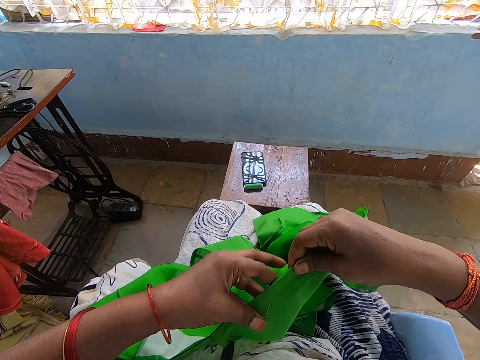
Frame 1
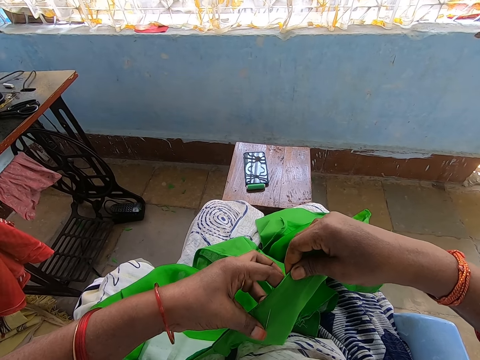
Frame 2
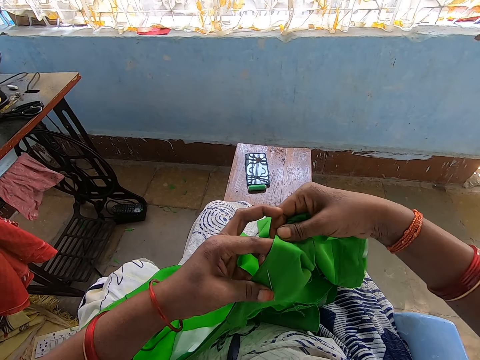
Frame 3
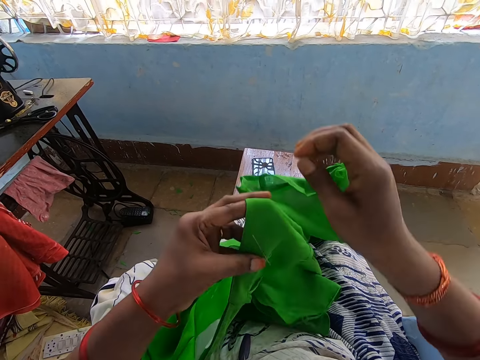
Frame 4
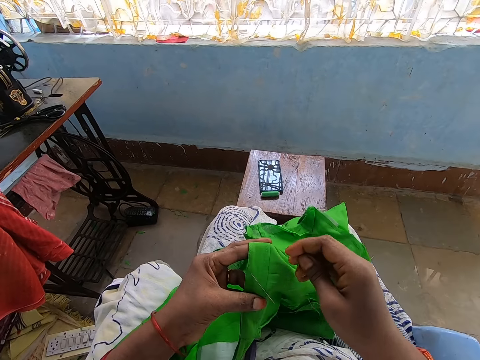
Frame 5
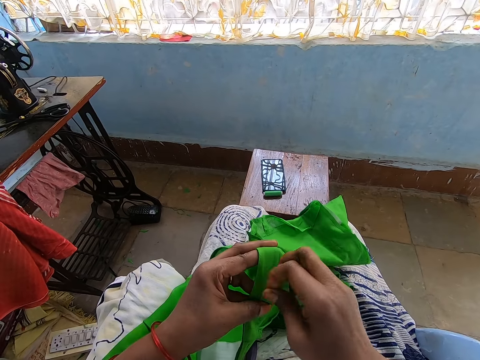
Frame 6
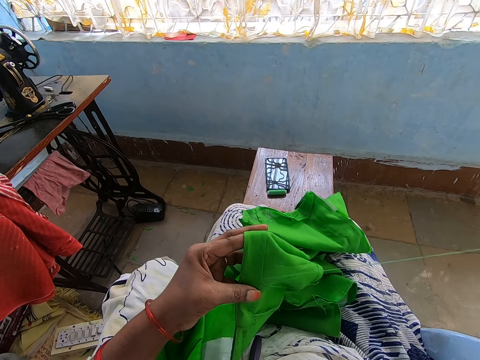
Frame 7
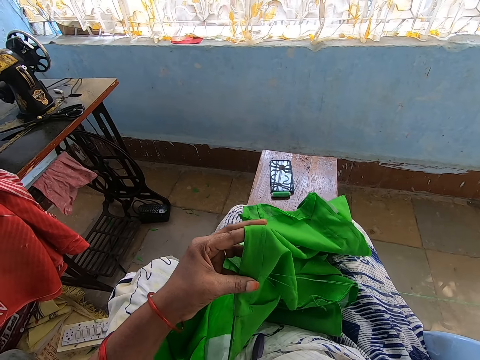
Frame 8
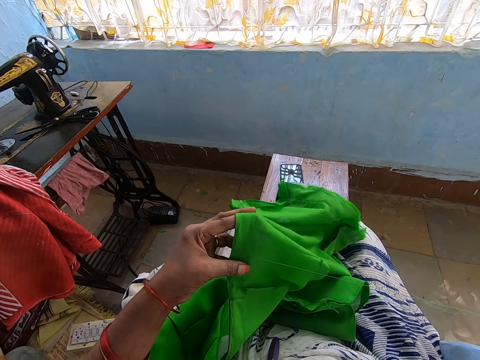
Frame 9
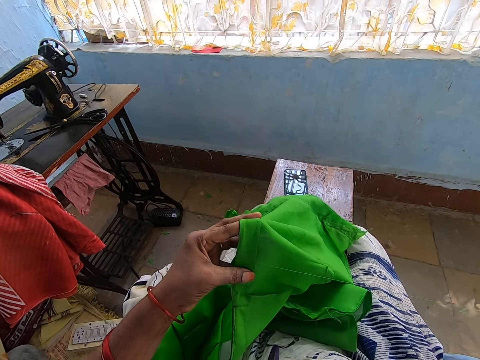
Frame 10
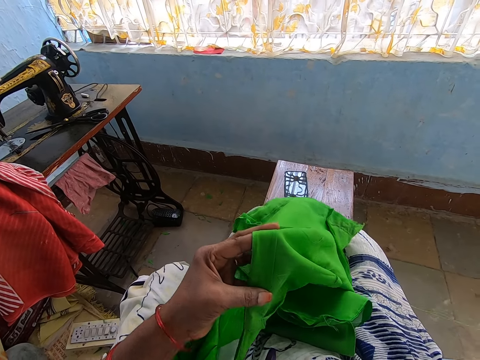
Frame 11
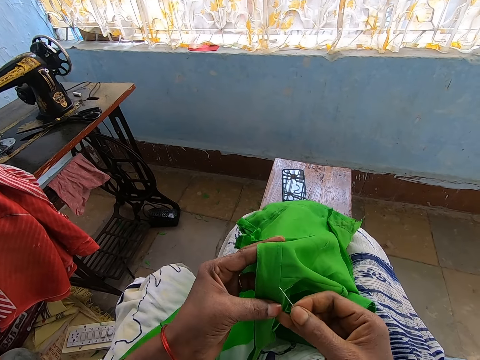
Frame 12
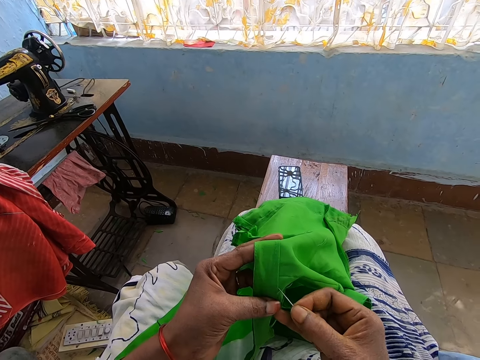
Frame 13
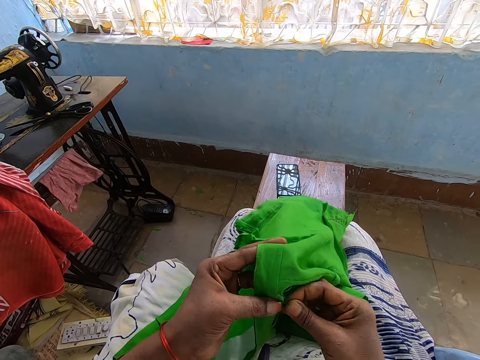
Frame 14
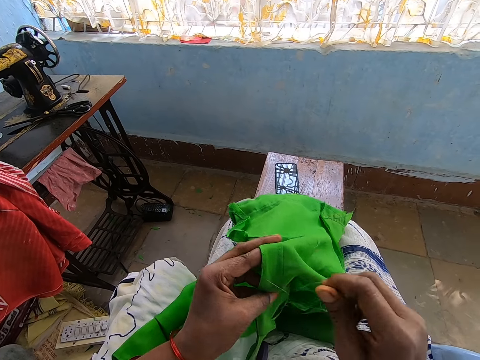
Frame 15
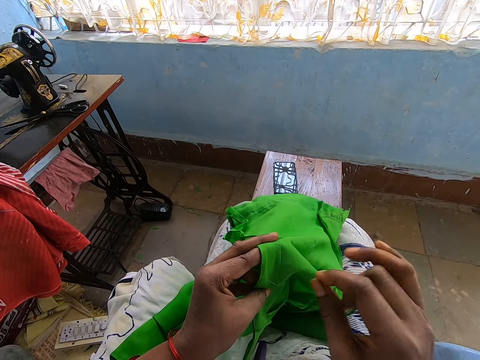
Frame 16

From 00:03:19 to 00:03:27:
The camera wearer folds the cloth with her hands. She sews the cloth with the needle in her right hand.

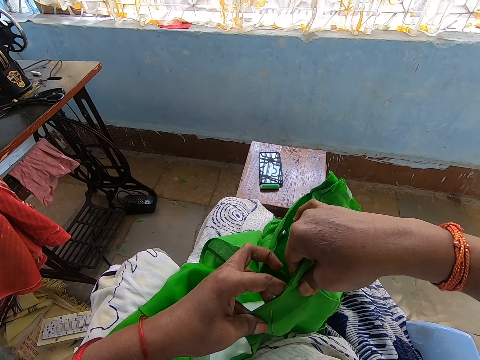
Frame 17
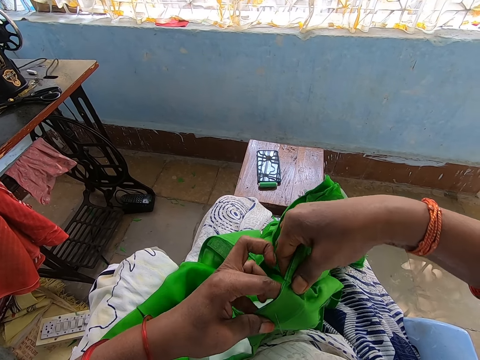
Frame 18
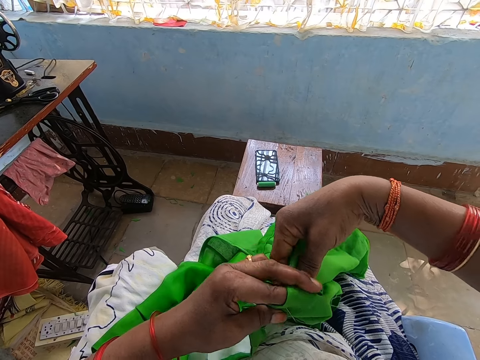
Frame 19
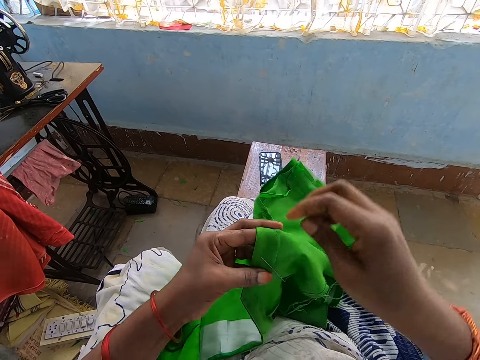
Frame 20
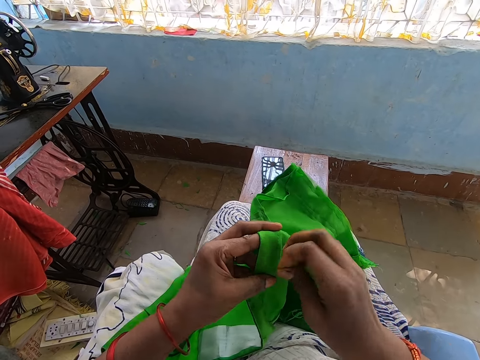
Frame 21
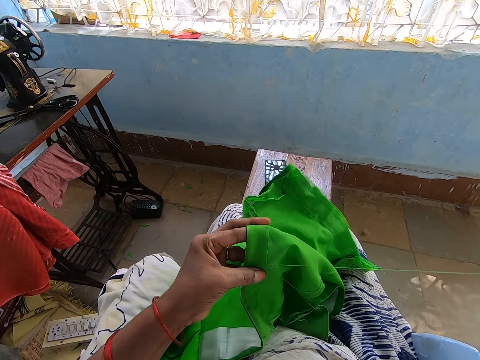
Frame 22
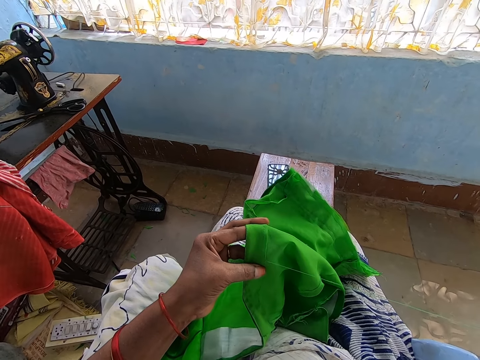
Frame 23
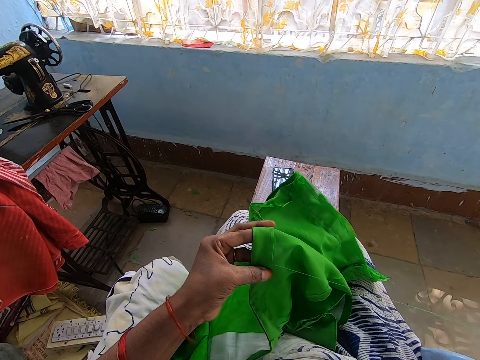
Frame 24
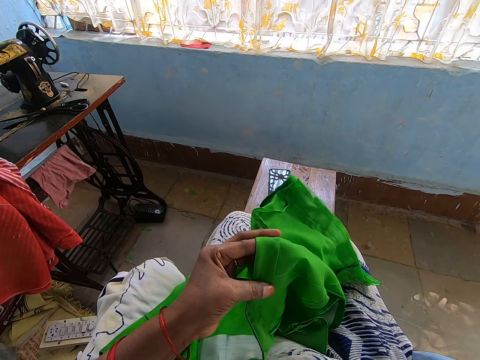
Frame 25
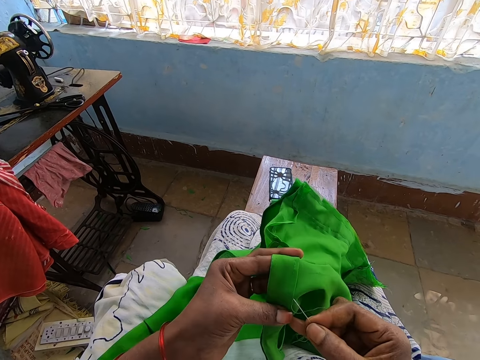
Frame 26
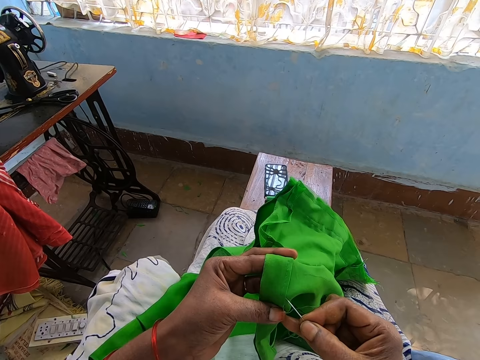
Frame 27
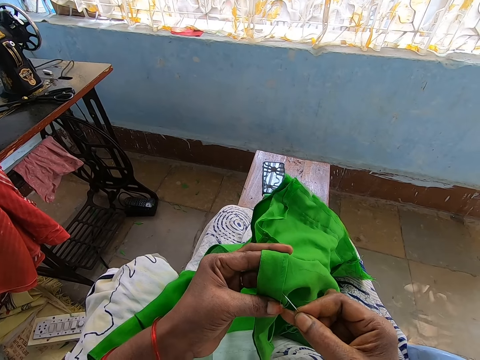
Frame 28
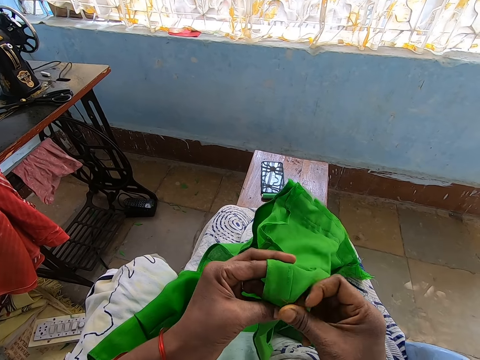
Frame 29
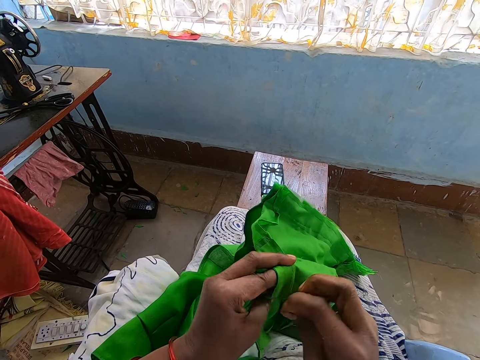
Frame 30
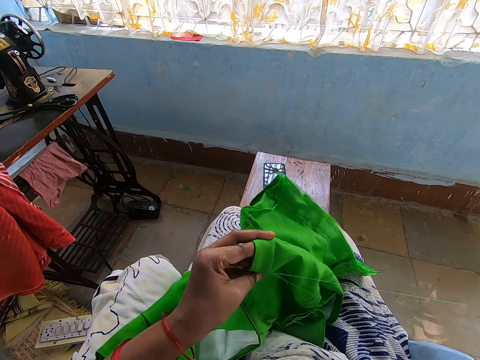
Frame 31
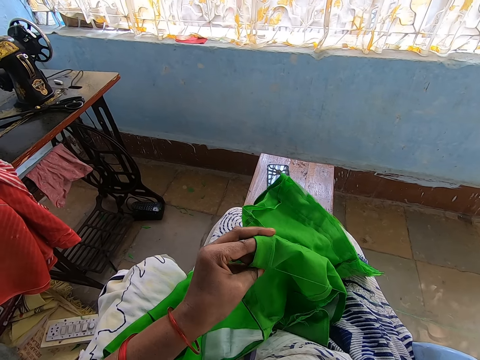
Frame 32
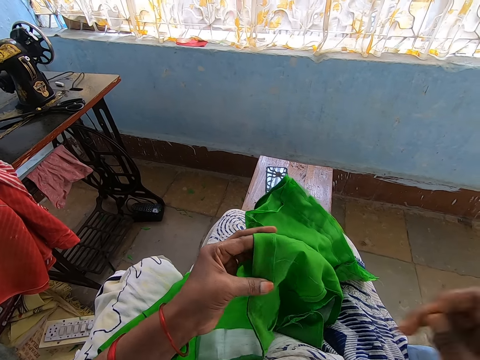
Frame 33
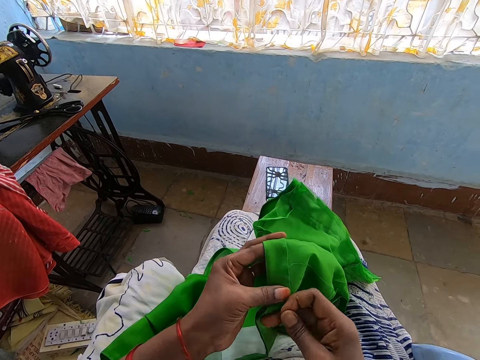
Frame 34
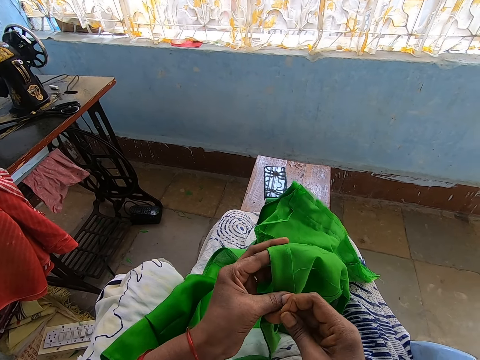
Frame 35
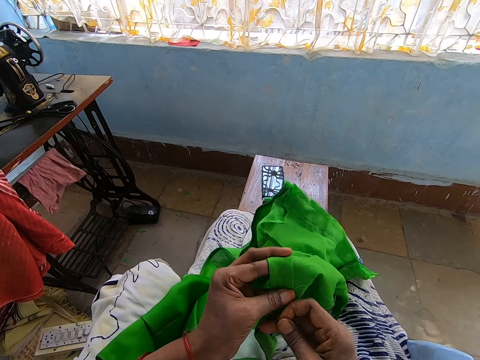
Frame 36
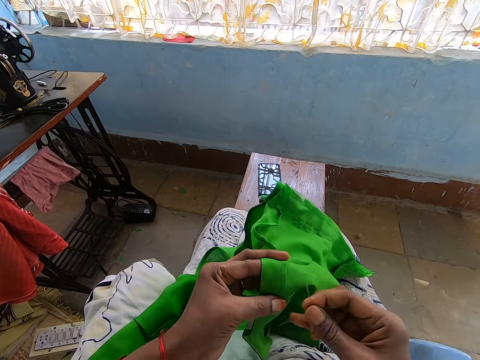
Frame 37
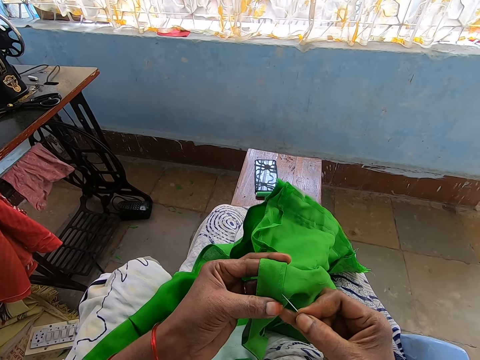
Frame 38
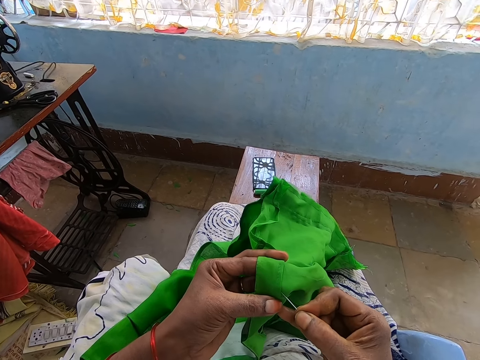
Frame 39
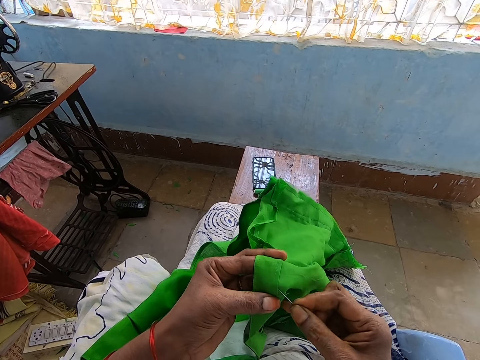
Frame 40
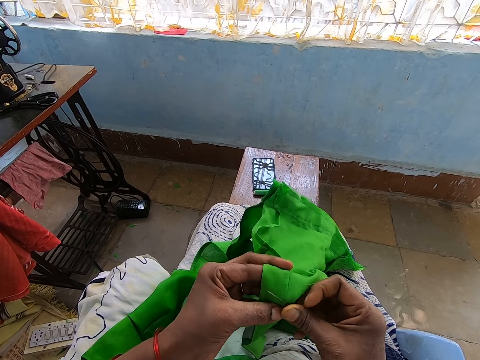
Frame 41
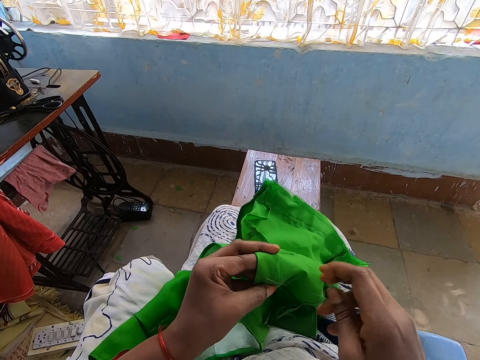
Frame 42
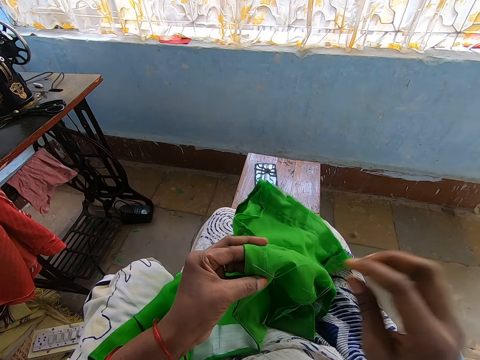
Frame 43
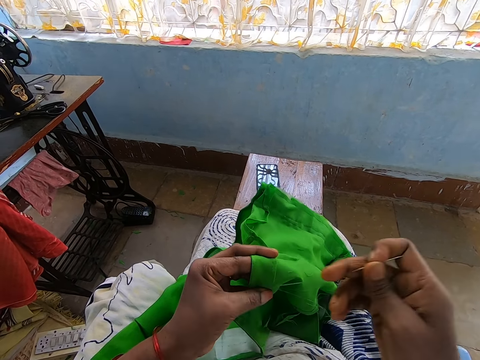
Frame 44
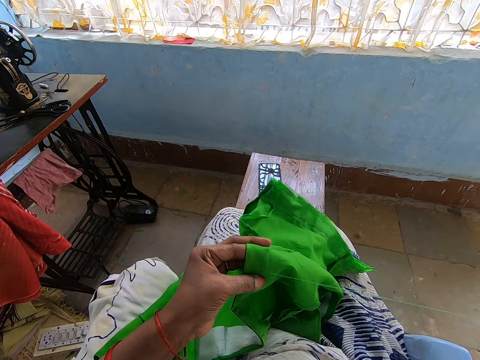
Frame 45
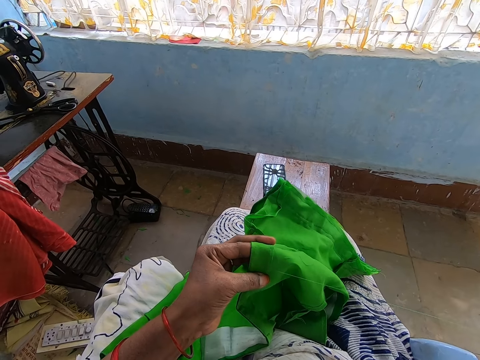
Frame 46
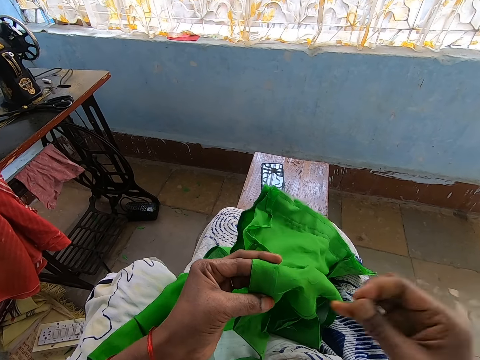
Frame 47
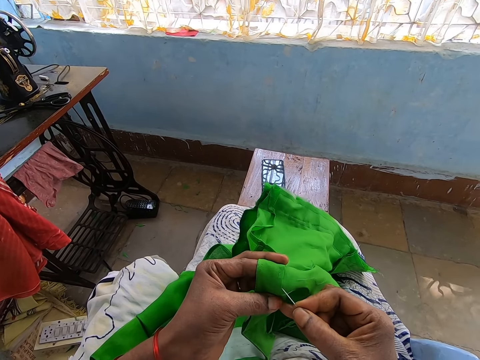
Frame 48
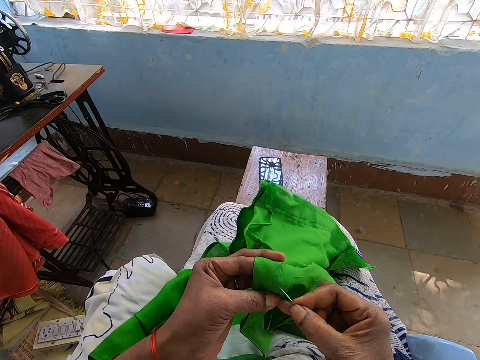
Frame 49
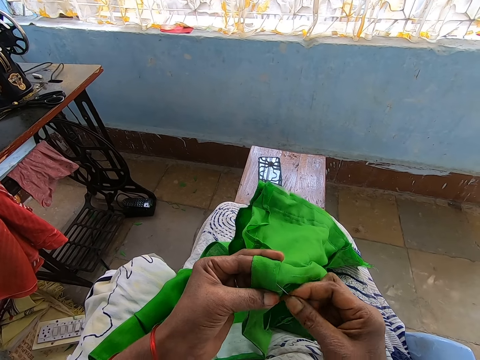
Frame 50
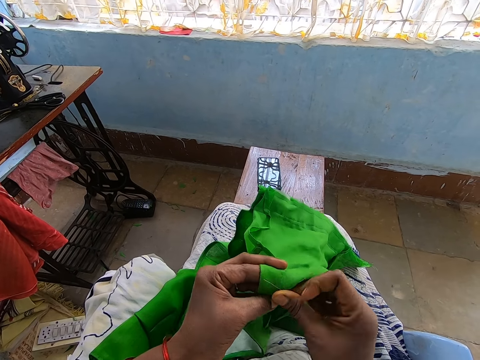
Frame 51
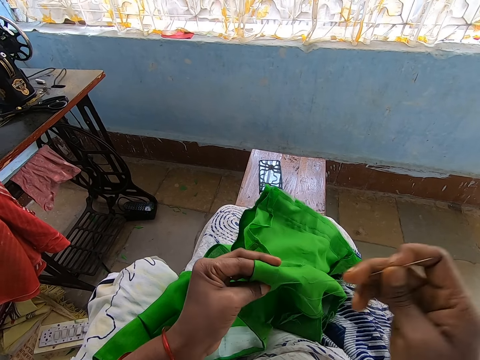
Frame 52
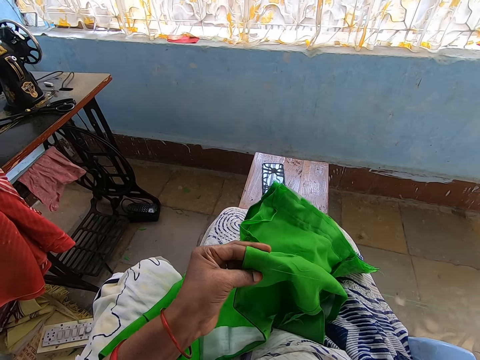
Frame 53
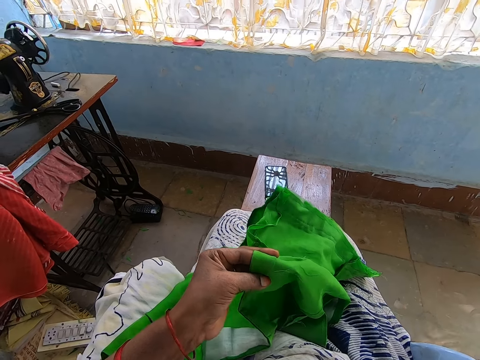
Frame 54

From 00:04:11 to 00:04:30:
The camera wearer sews the cloth with the needle in her right hand.
